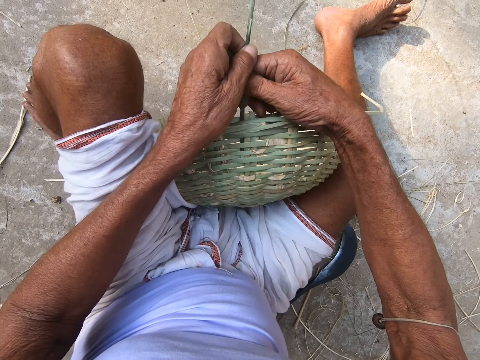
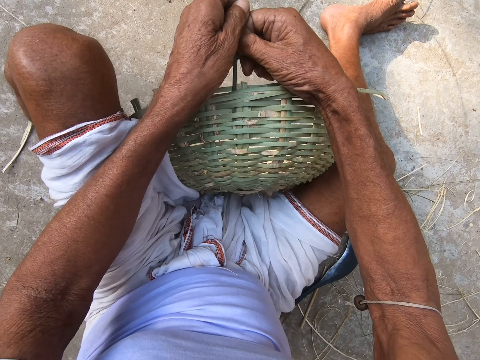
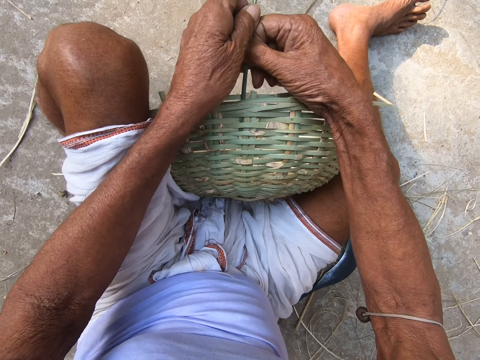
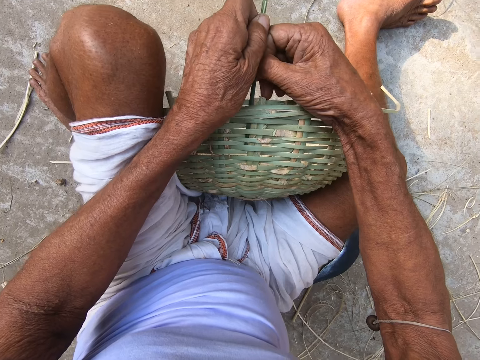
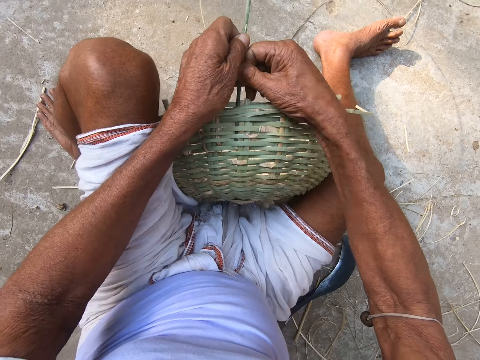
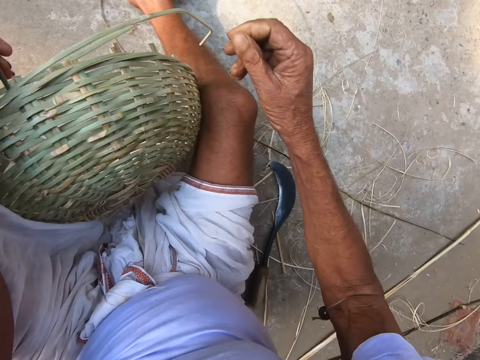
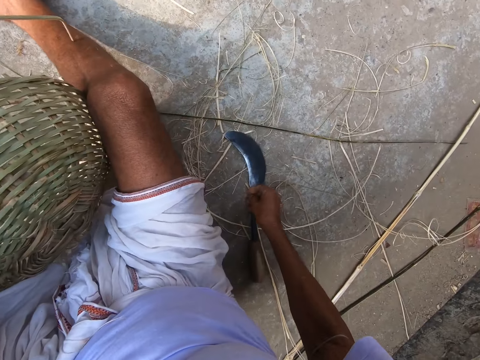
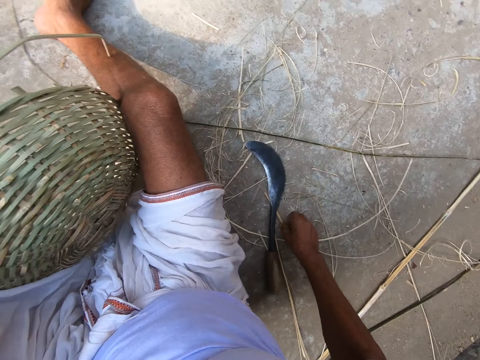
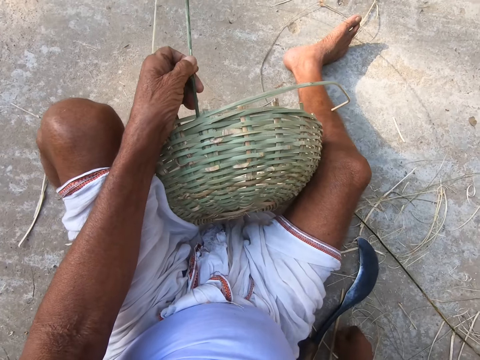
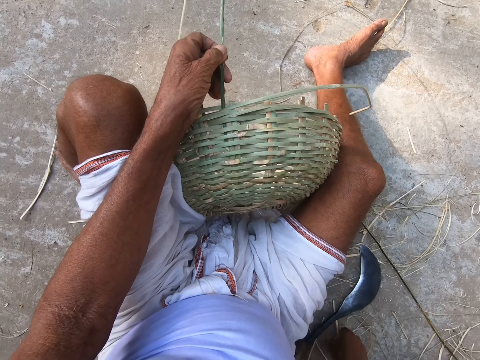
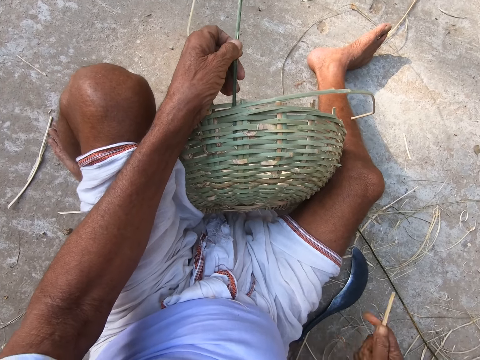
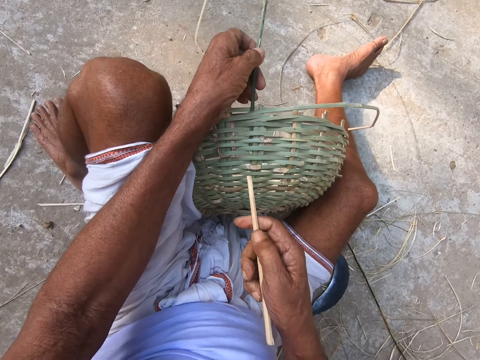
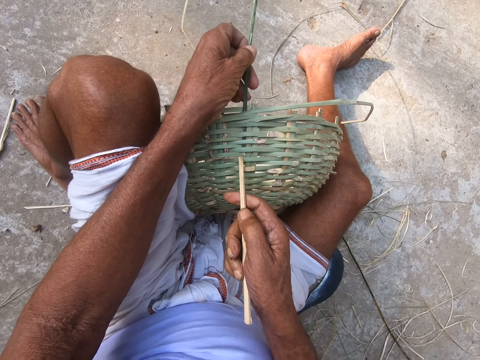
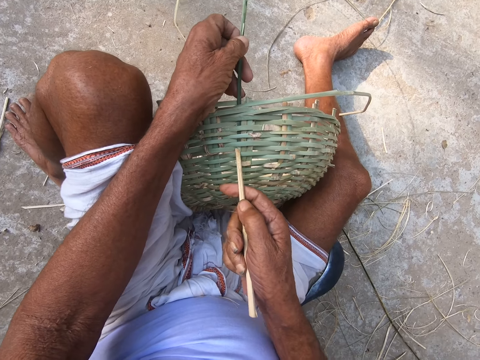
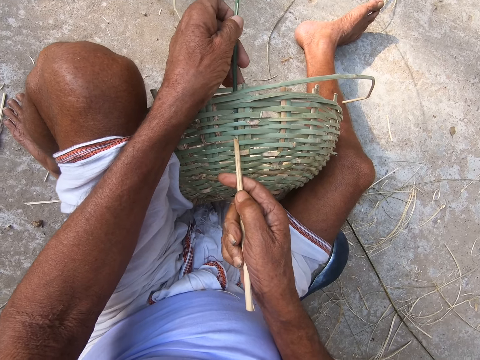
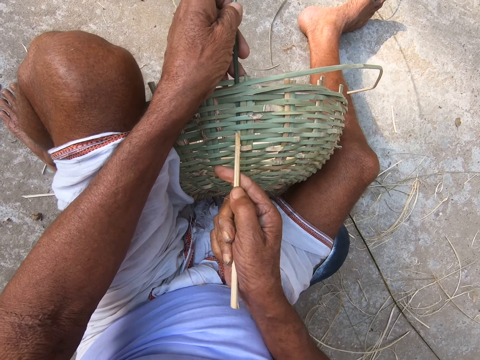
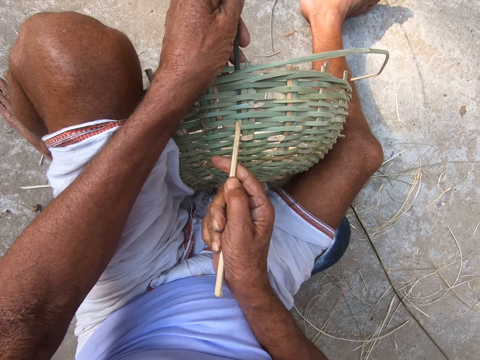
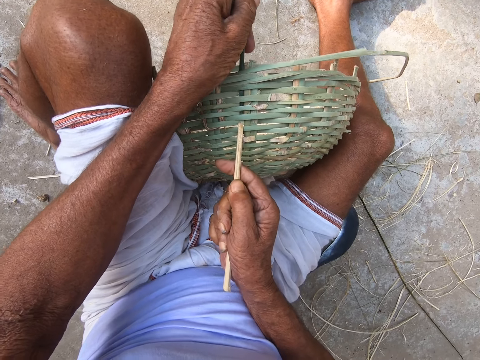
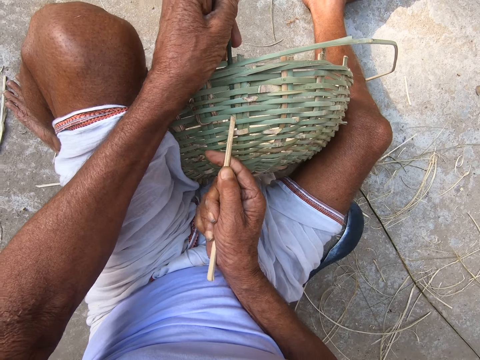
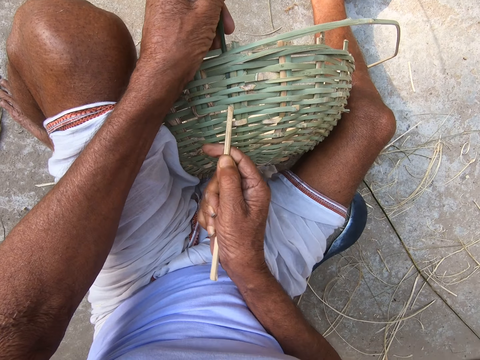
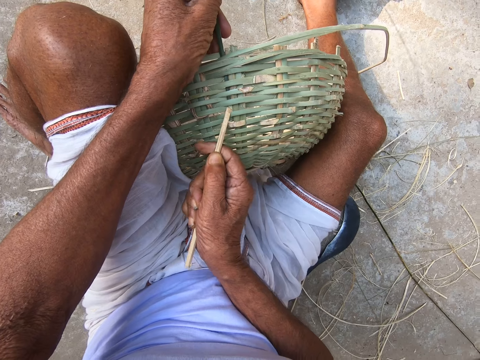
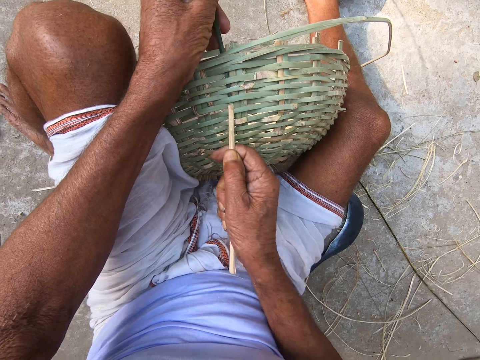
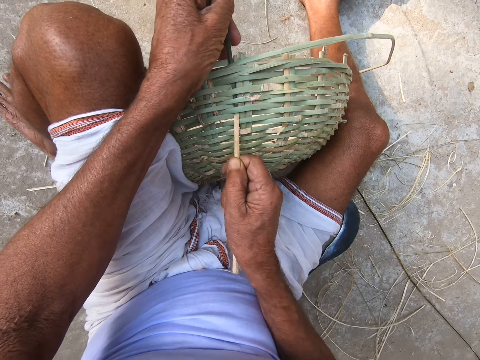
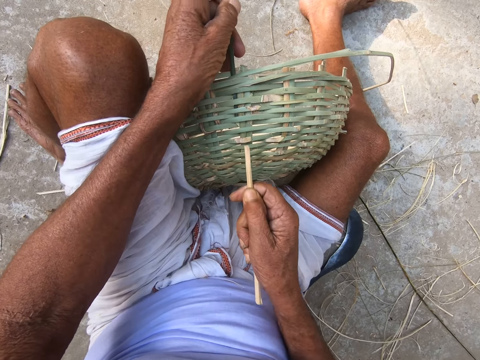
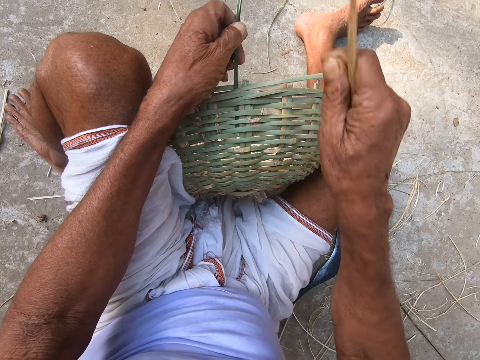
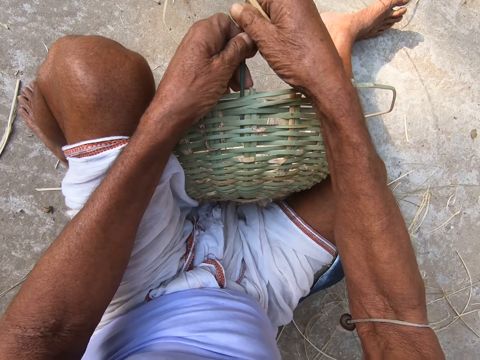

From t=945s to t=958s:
The camera wearer picks up a stick from the ground with his right hand. He uses the stick to pull grass. He pushes the stick into the basket with his right hand.

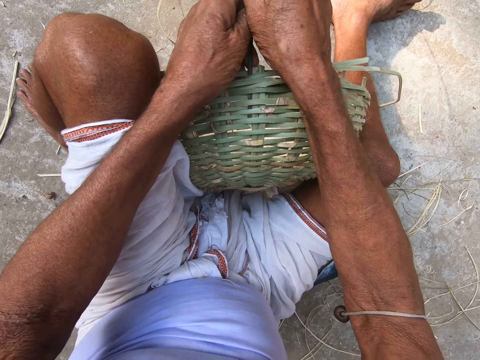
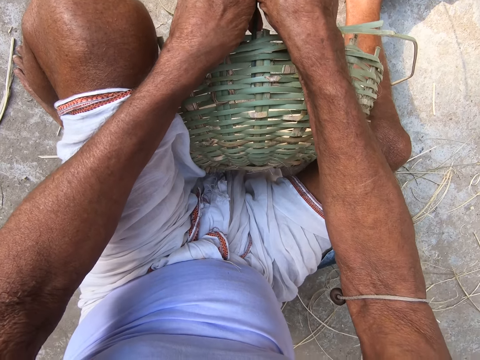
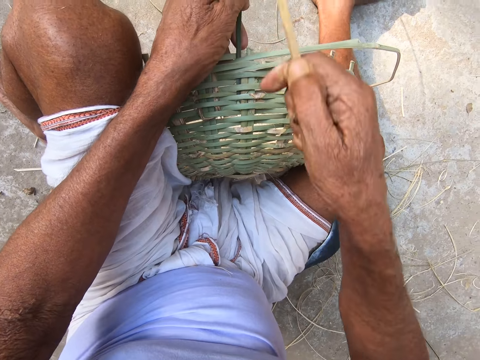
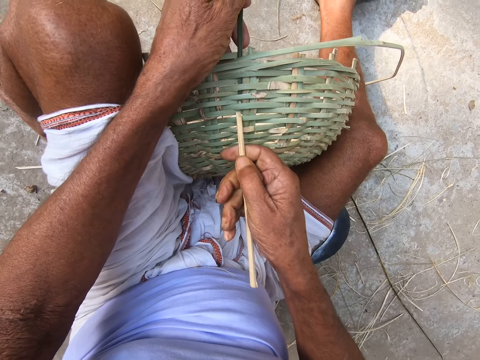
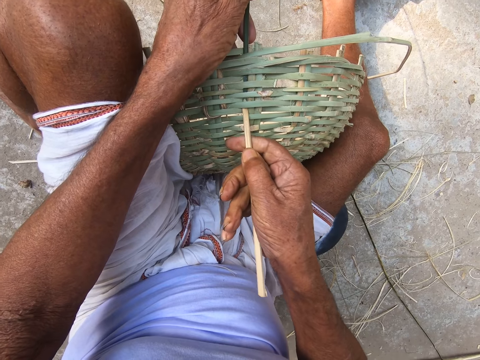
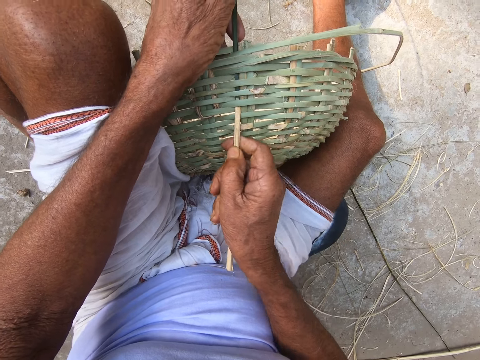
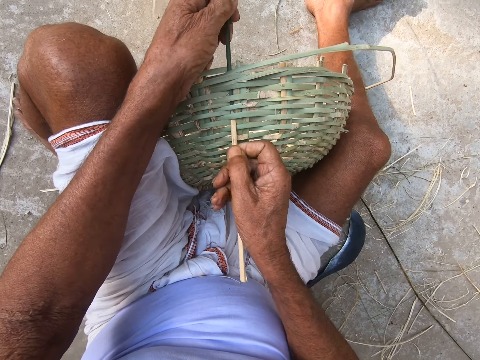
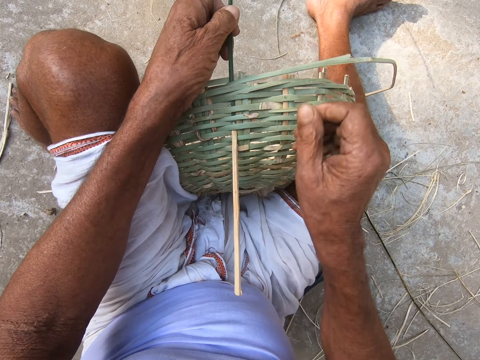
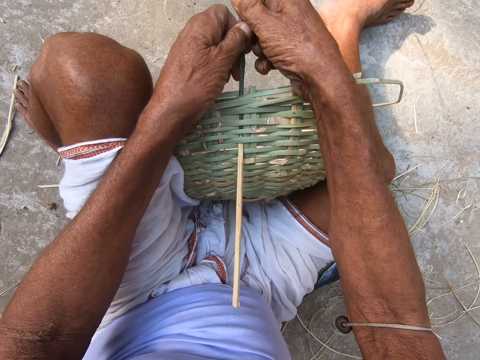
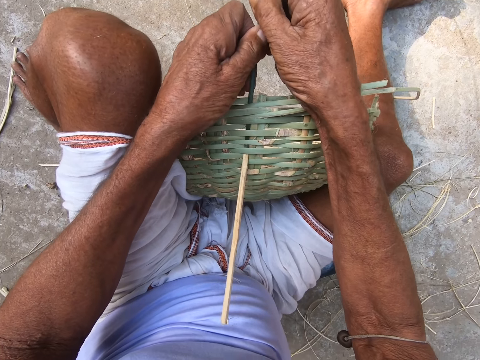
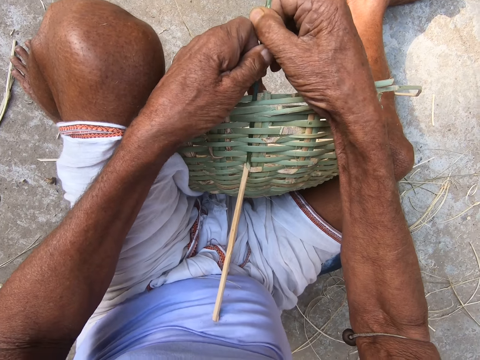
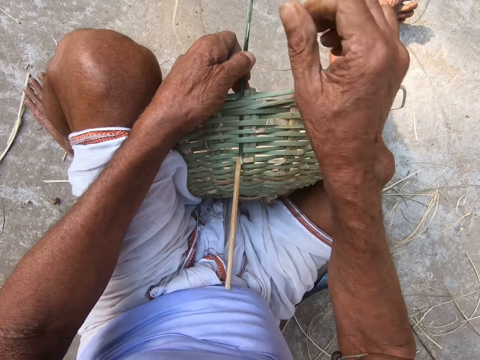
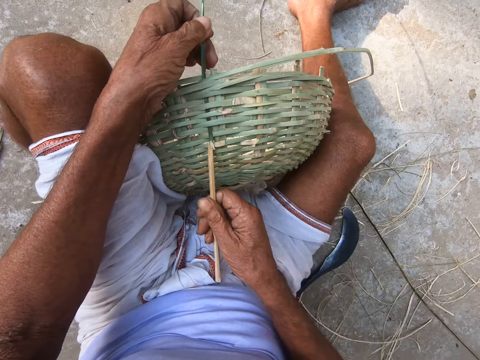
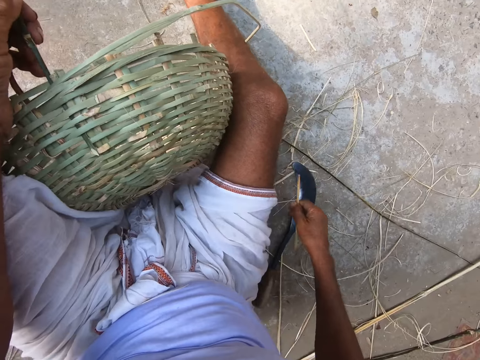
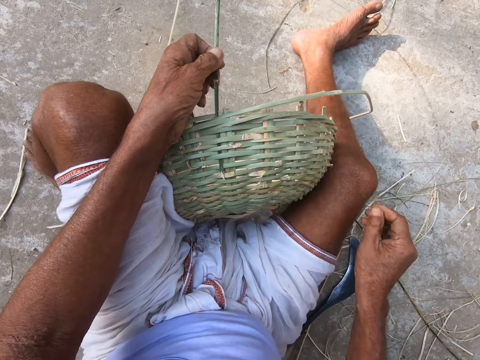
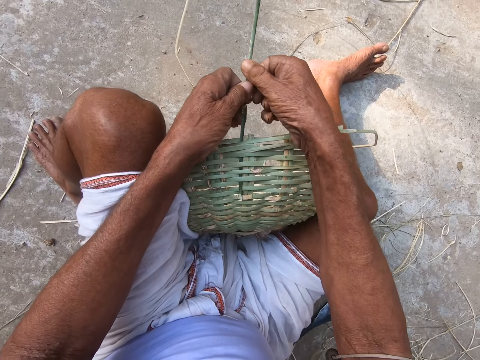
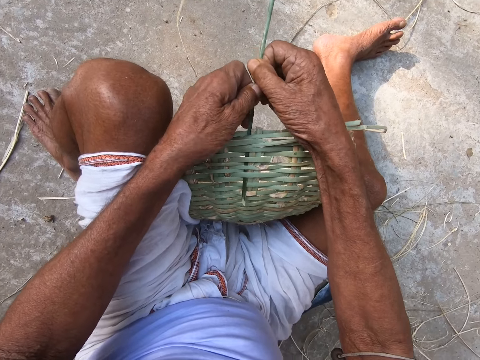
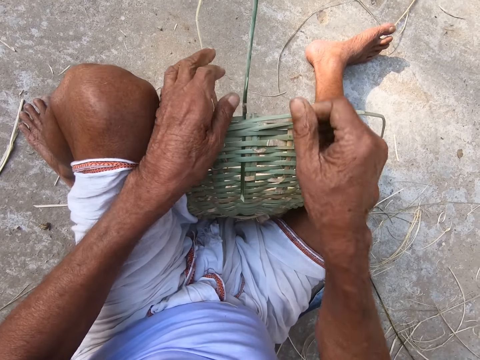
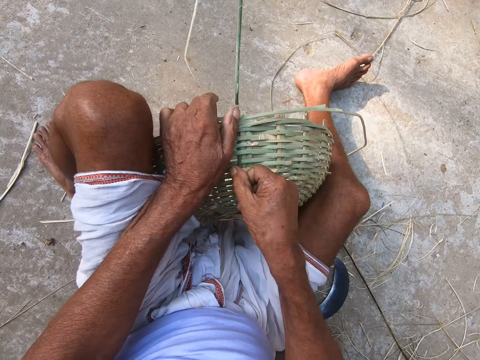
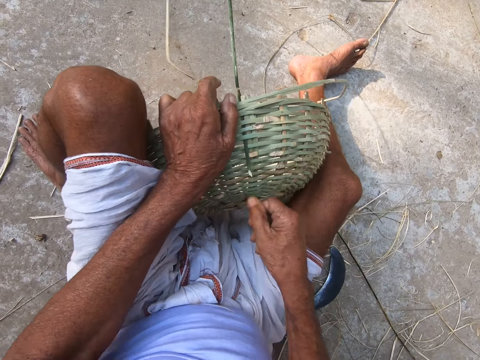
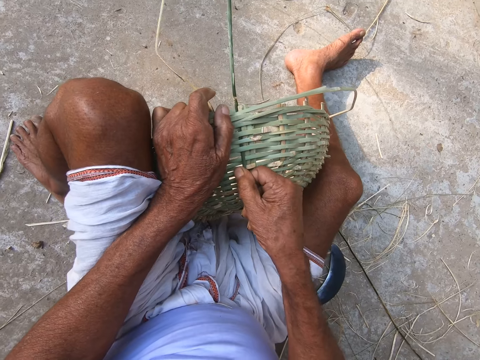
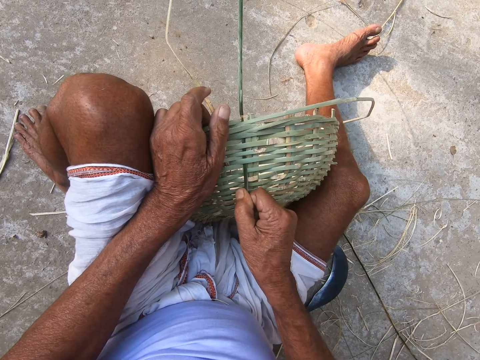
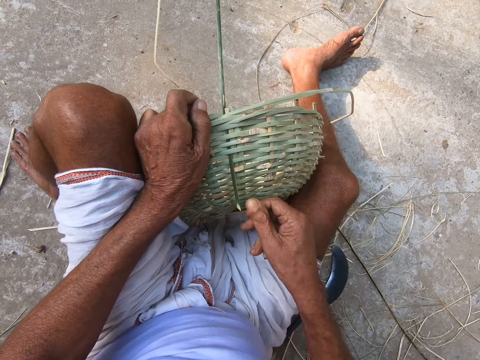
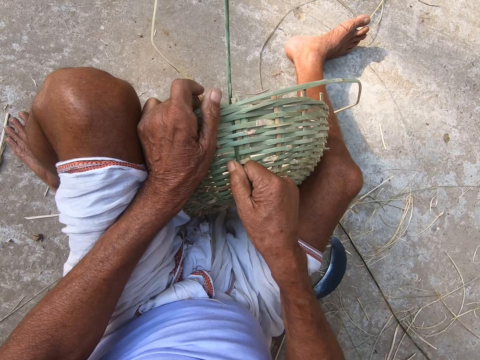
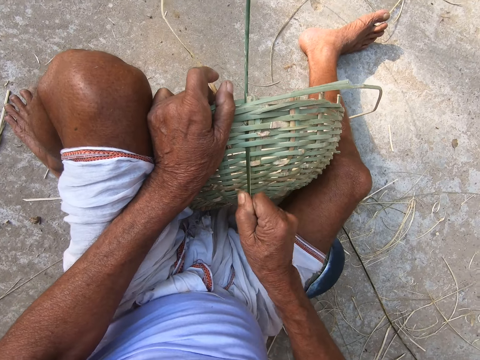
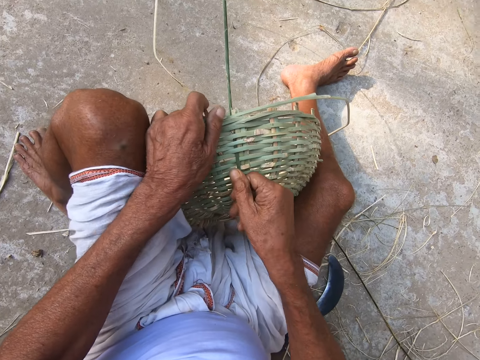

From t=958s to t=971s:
The camera wearer drops the stick on the ground with his right hand. He weaves the basket with both hands.
